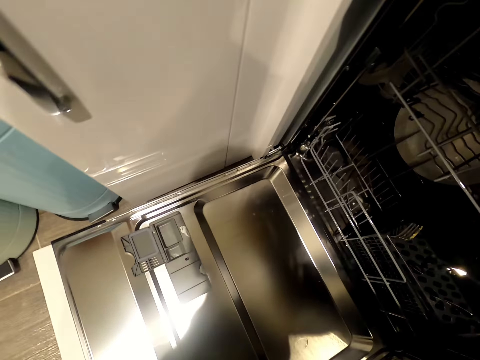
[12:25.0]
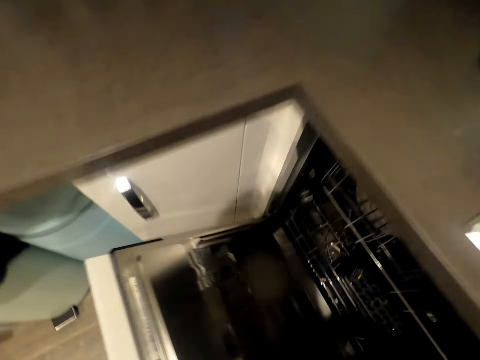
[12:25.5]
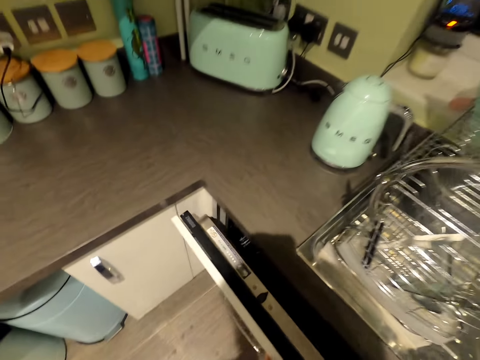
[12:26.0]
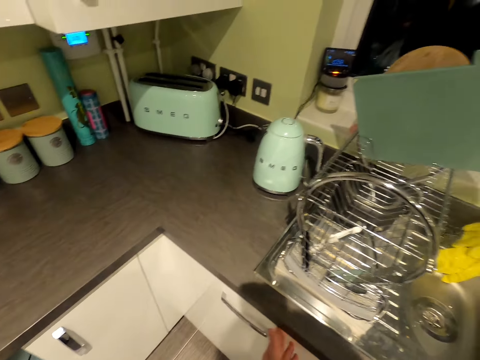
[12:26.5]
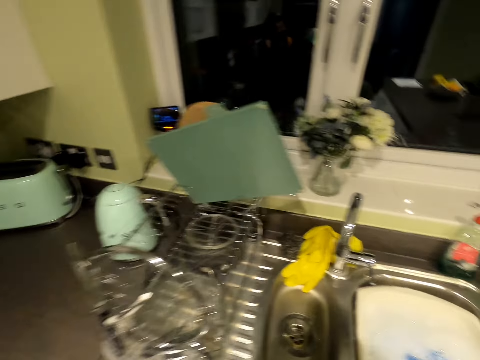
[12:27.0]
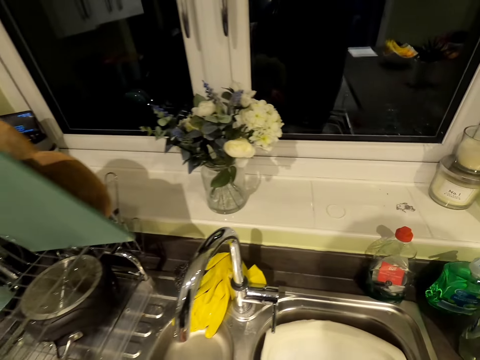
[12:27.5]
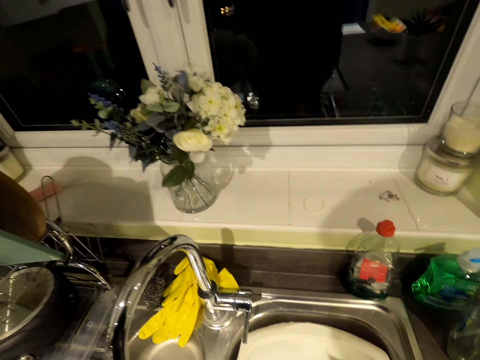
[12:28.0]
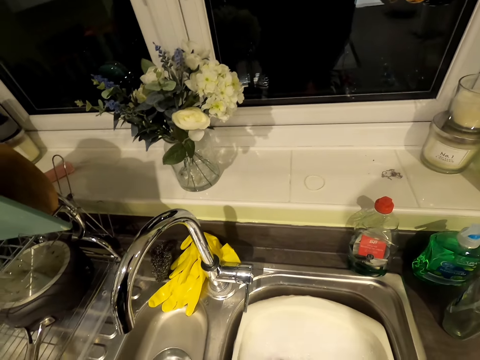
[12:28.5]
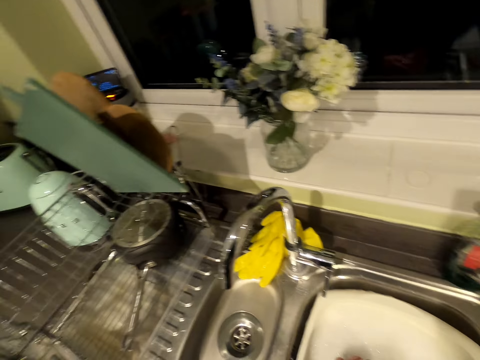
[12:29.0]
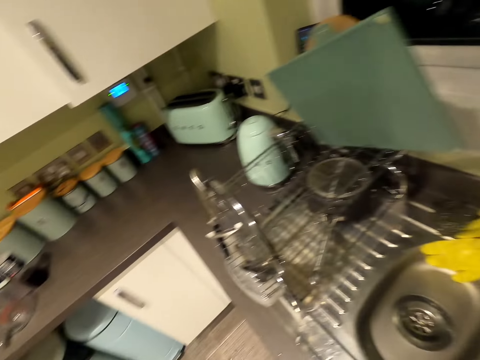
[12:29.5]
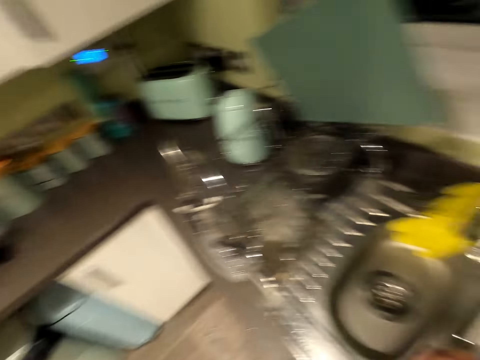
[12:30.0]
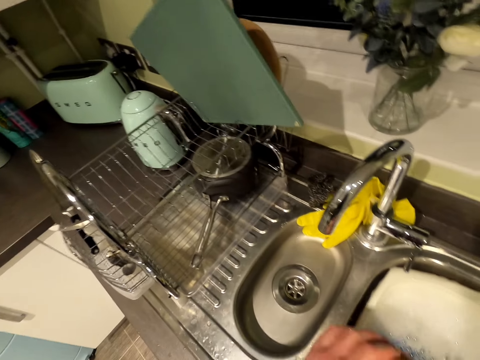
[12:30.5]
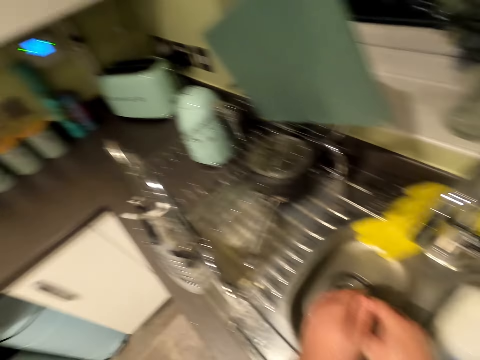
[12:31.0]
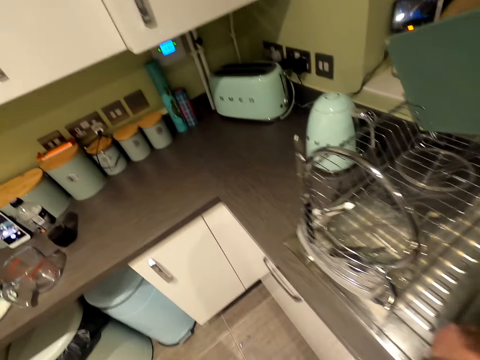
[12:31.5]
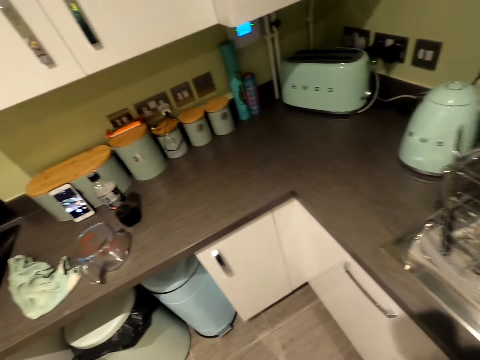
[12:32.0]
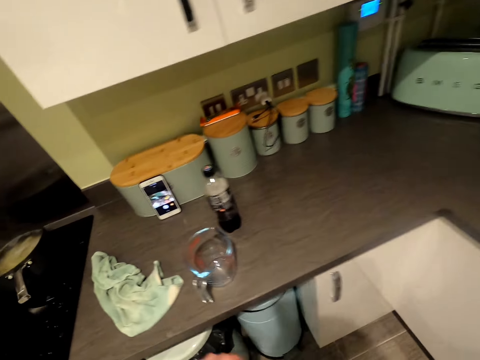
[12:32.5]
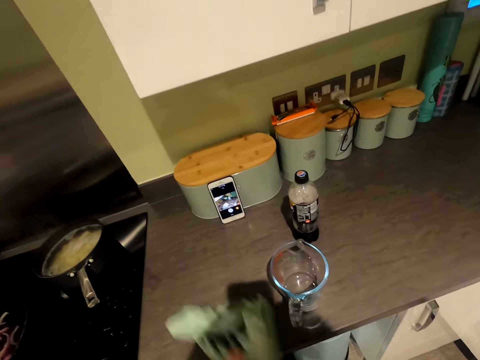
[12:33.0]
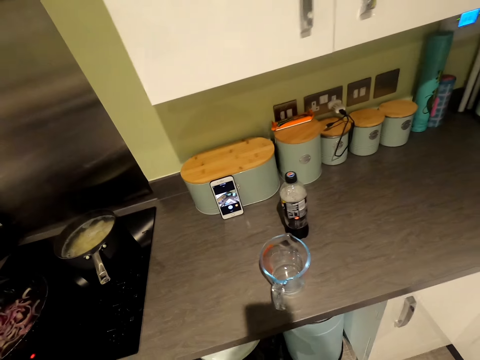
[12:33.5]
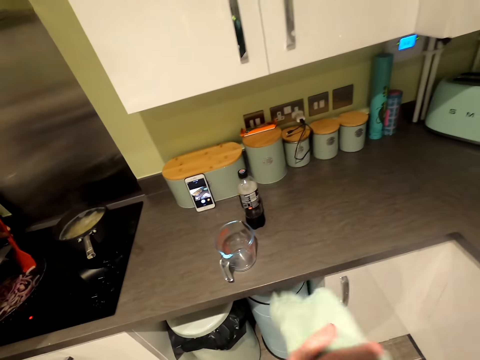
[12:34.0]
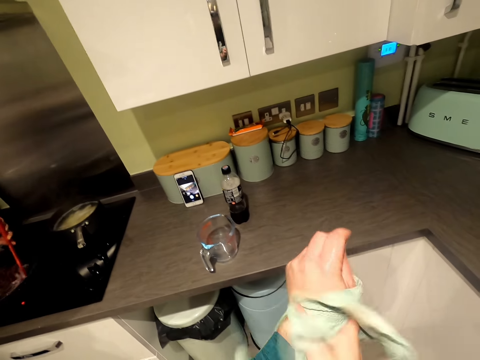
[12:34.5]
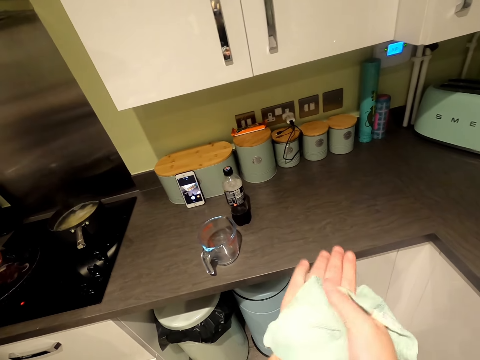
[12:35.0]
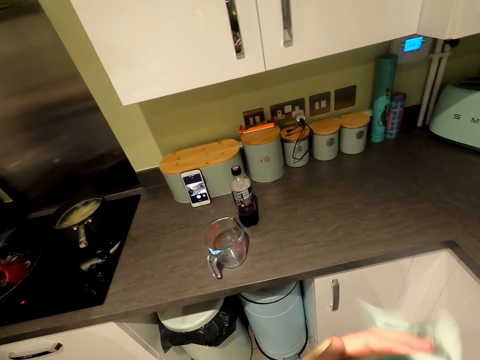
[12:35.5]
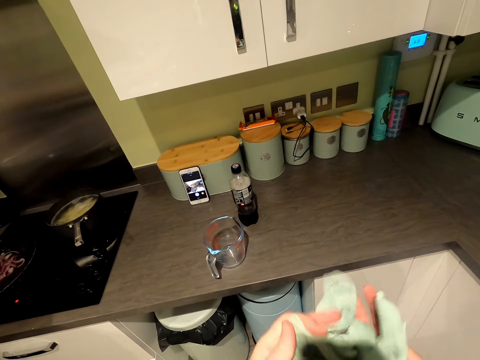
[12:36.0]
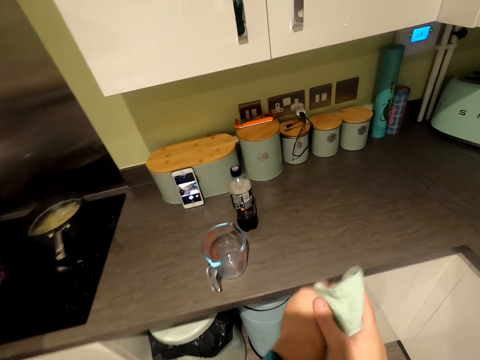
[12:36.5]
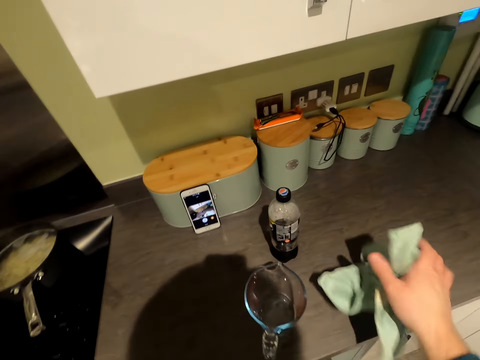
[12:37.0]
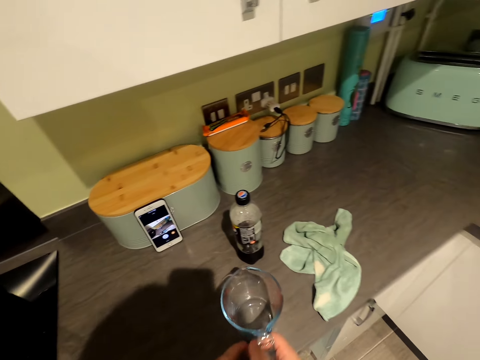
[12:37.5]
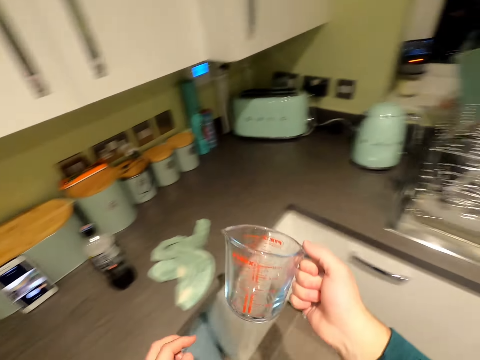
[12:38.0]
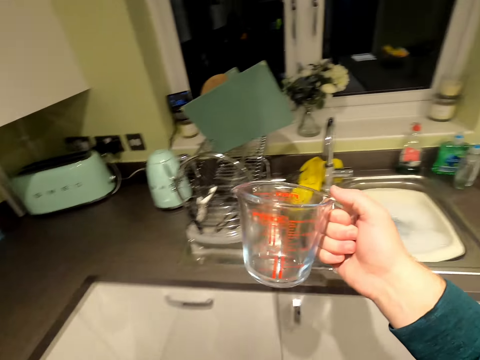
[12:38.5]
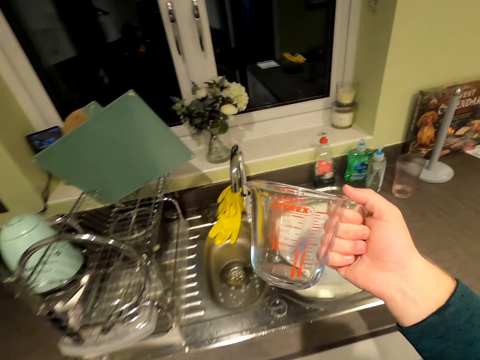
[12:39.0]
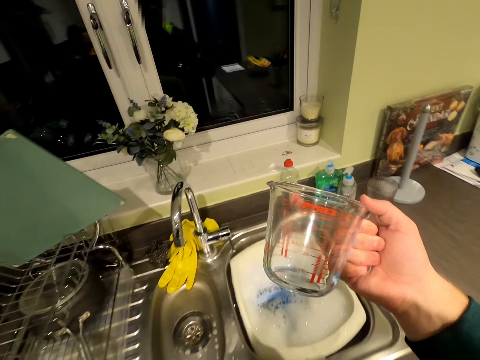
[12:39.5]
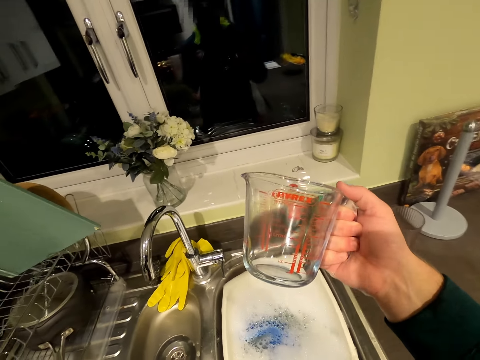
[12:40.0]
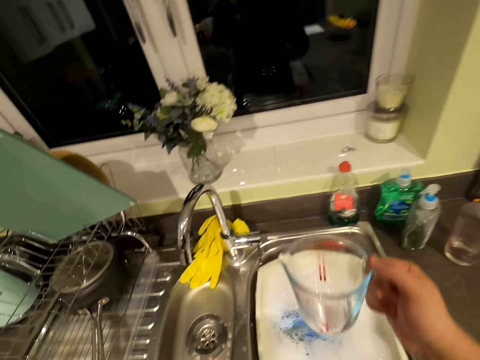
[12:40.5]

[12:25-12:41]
The camera wearer closes the dishwasher. They move in the kitchen. They wash hands in the soapy water. They move in the kitchen. They pick the napkin from the cabinet top. Someone else stirs the onion in the frying pan. The camera wearer dries the hand with the napkin. They place the napkin on the cabinet top. They pick the measuring cup. They look at the measuring cup.

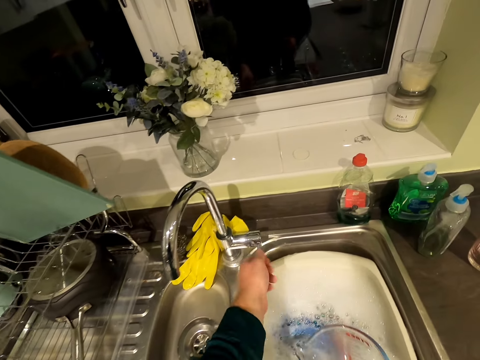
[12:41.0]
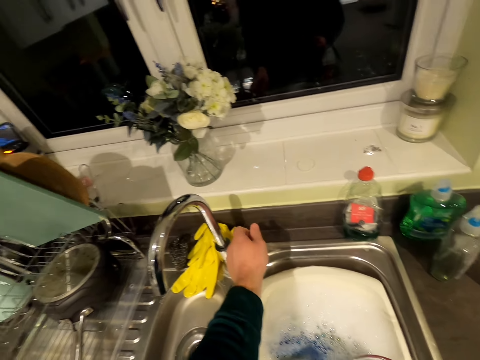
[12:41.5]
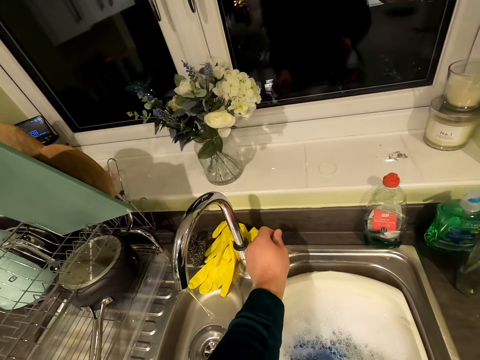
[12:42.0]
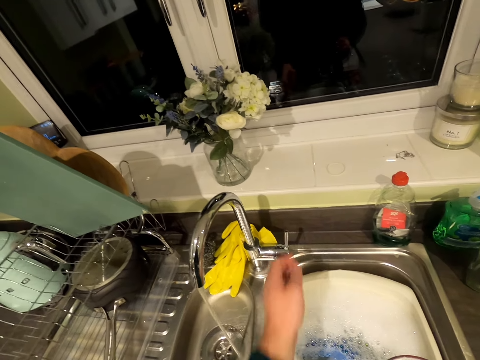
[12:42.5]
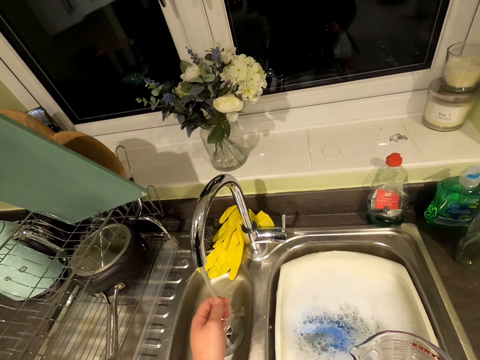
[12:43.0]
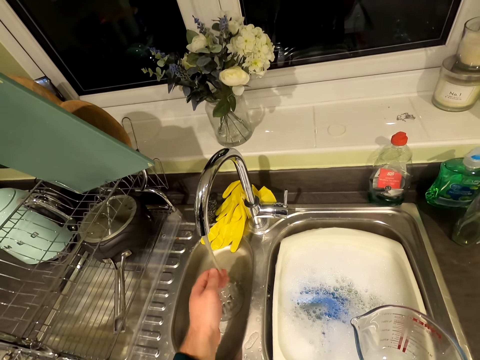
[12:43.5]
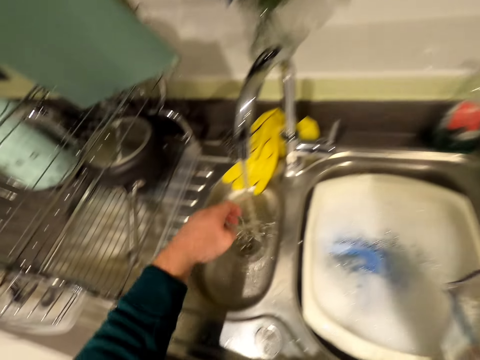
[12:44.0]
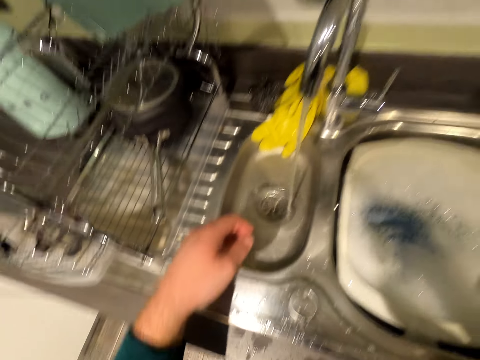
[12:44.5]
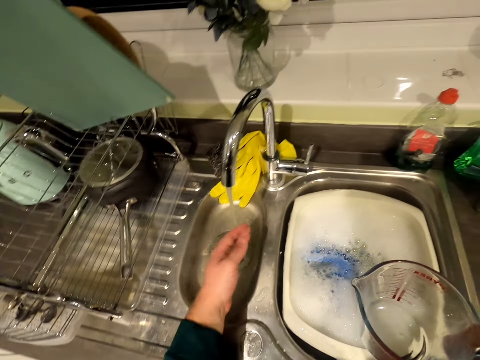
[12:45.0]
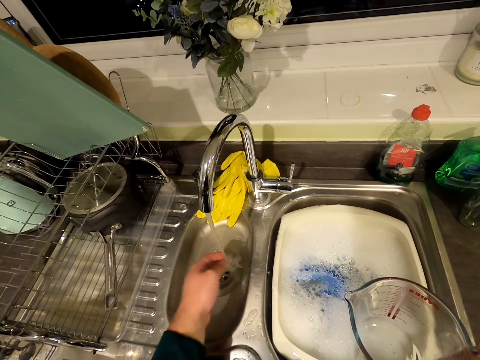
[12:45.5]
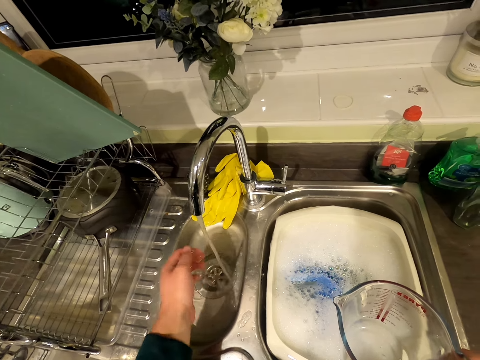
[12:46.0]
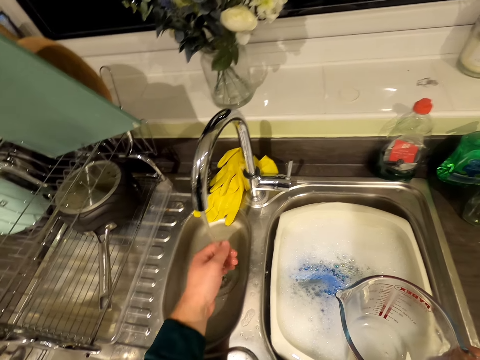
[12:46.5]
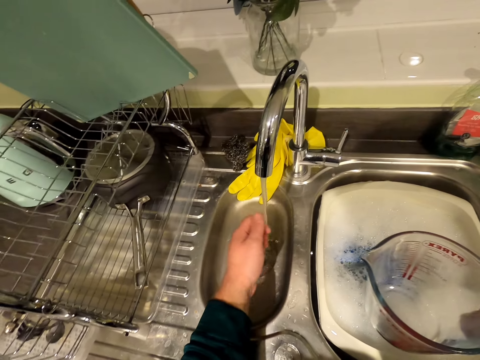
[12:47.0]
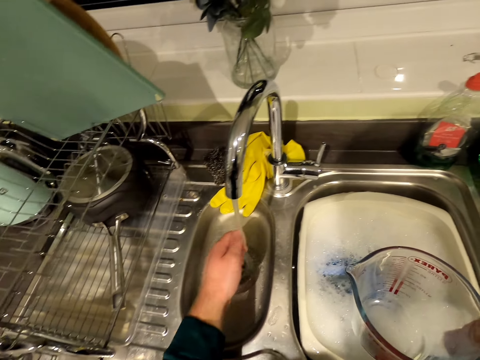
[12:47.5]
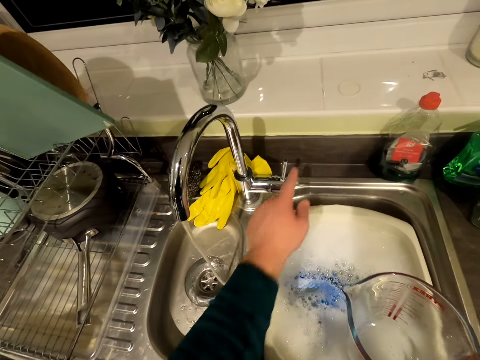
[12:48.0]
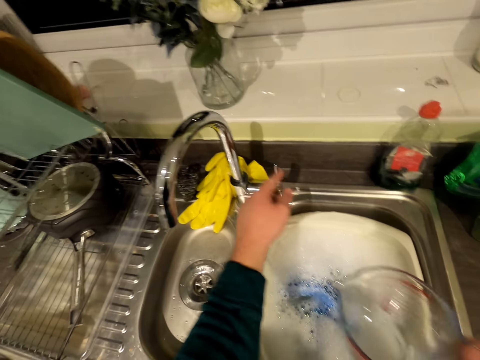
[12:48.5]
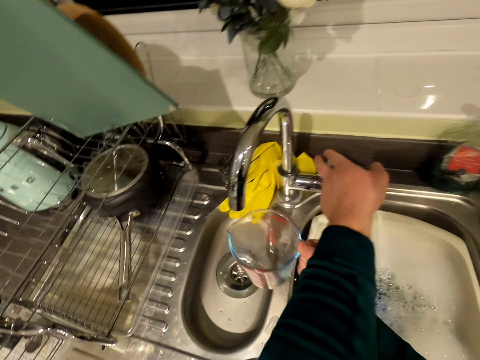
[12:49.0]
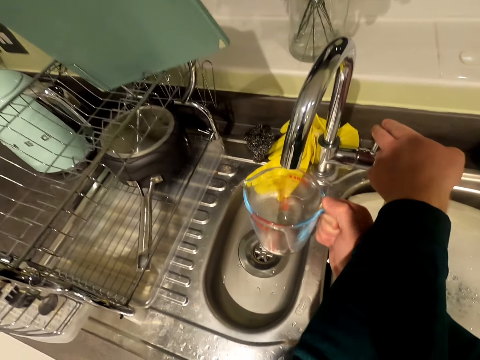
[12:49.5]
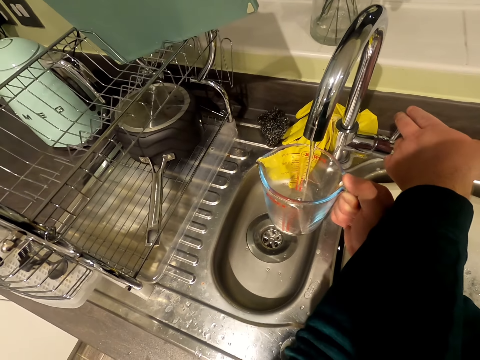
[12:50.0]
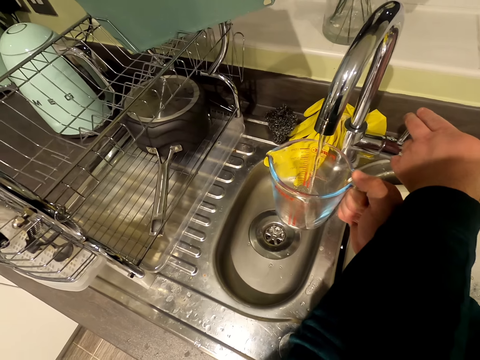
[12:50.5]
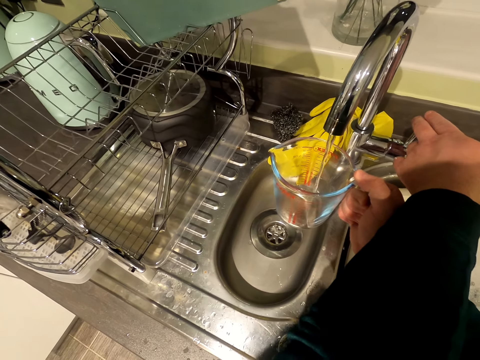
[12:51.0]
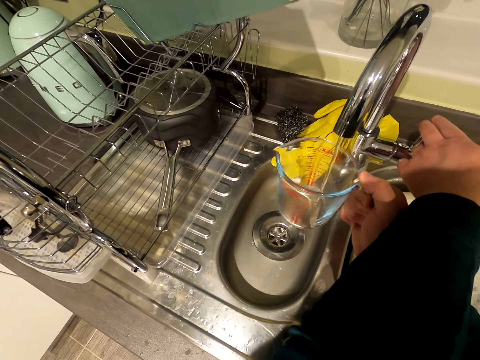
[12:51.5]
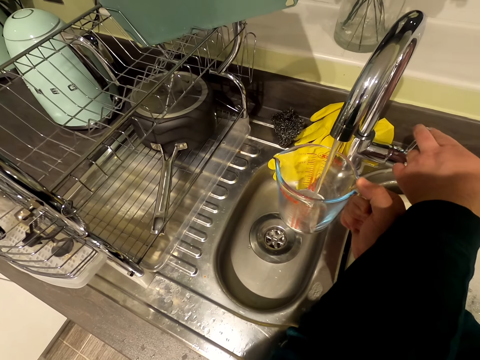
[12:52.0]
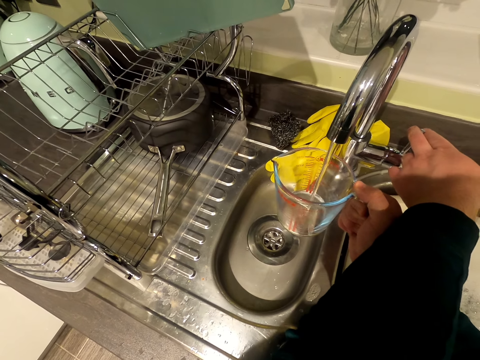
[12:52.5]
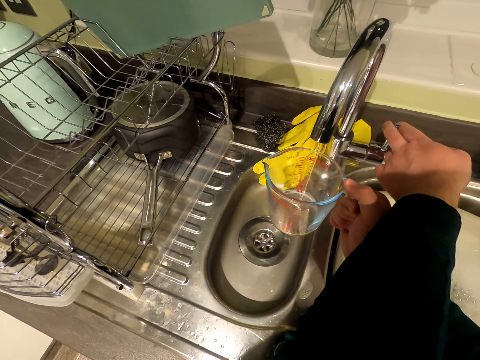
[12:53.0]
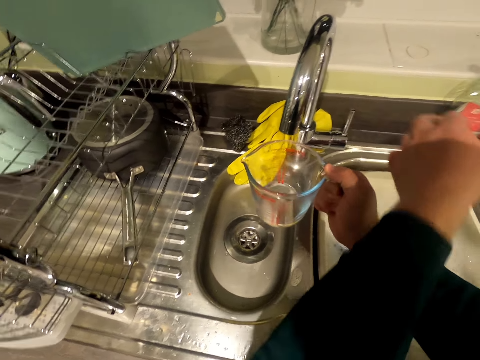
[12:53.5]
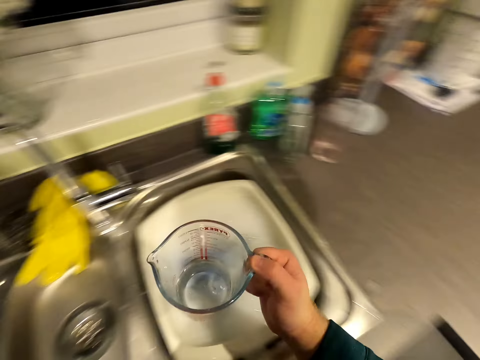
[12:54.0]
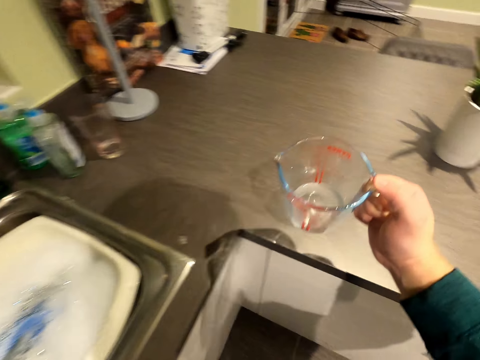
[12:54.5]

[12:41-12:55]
The camera wearer talks in the kitchen. He opens the tap. He washes the hand with the running water. He puts his hand on the running water. He closes the tap. He opens the tap. He fetches water with the measuring cup or jug. He closes the tap. He moves in the kitchen. He carries the measuring jug.
